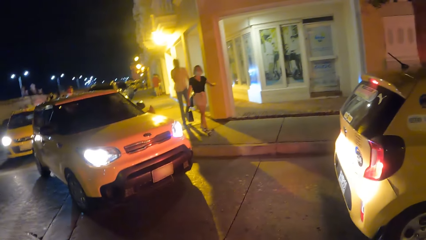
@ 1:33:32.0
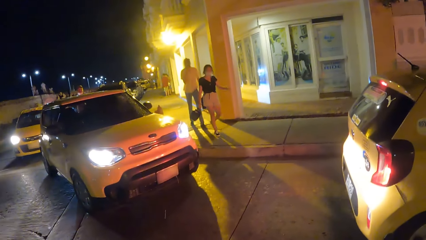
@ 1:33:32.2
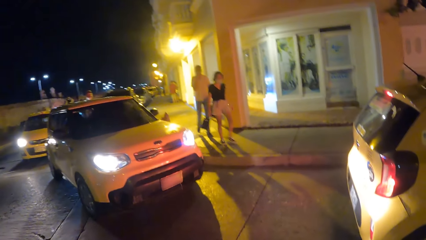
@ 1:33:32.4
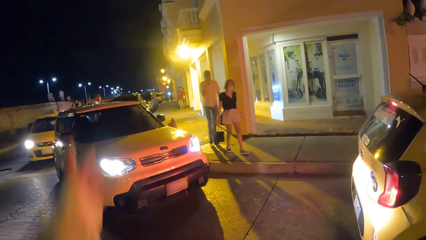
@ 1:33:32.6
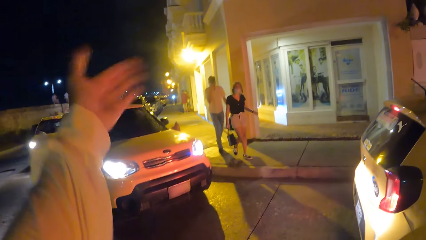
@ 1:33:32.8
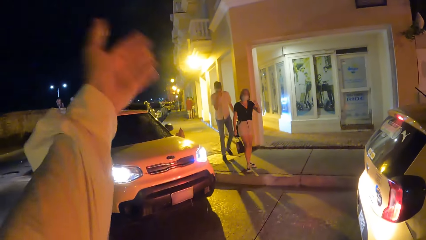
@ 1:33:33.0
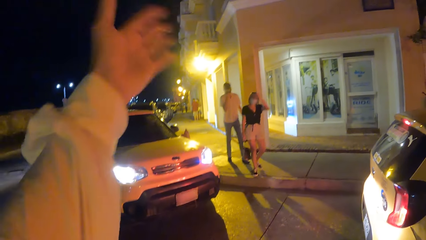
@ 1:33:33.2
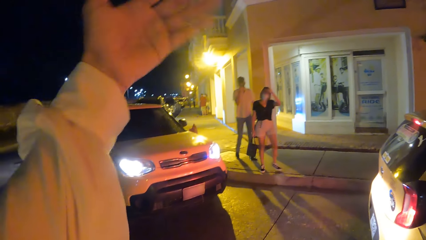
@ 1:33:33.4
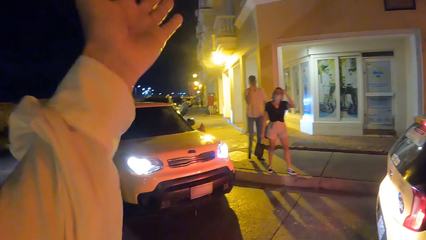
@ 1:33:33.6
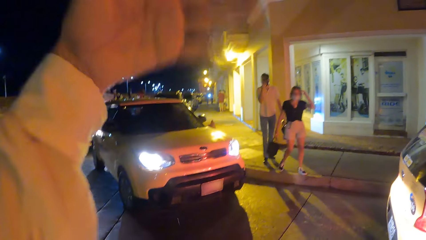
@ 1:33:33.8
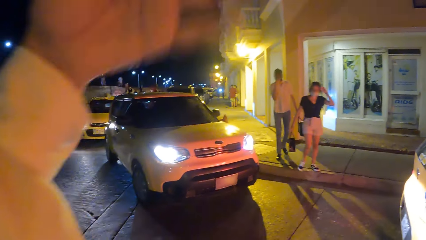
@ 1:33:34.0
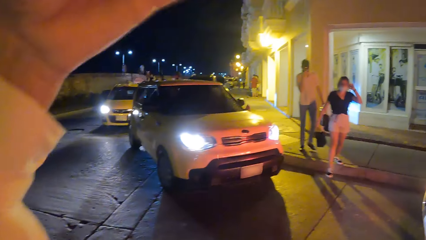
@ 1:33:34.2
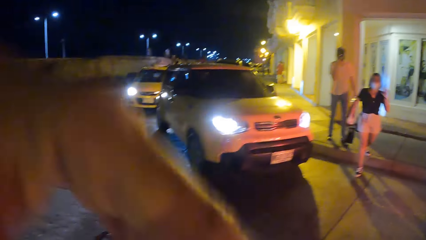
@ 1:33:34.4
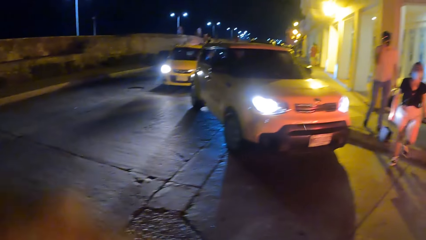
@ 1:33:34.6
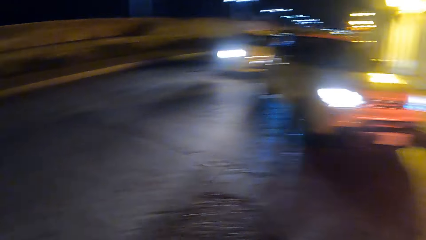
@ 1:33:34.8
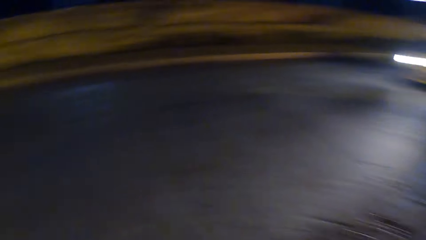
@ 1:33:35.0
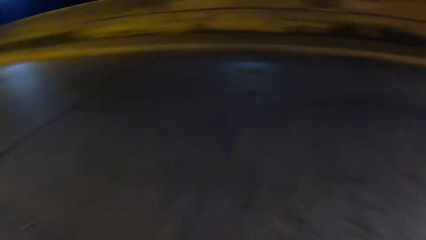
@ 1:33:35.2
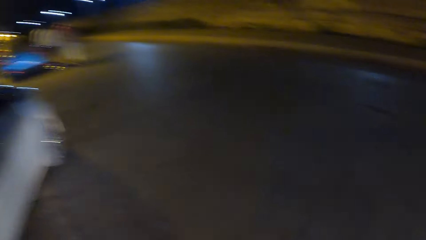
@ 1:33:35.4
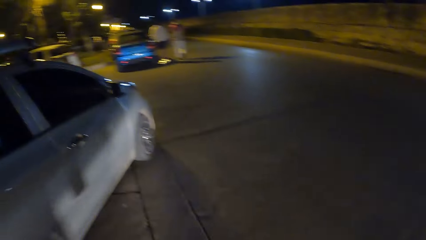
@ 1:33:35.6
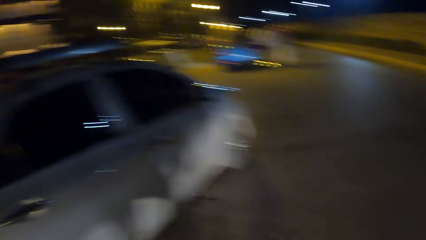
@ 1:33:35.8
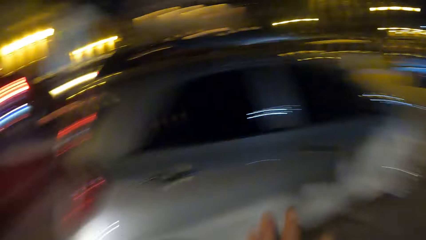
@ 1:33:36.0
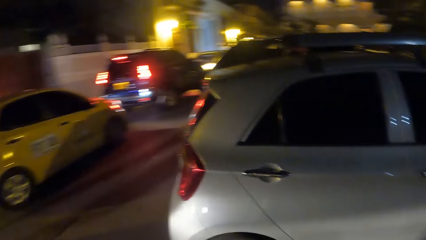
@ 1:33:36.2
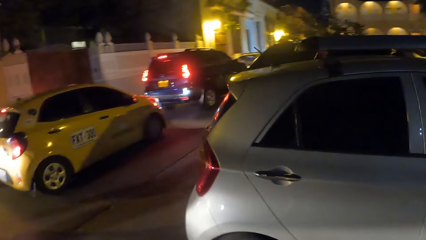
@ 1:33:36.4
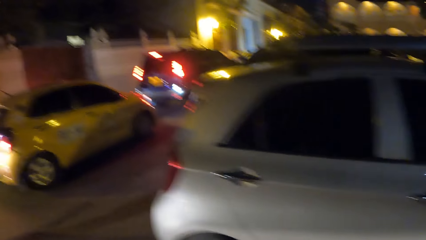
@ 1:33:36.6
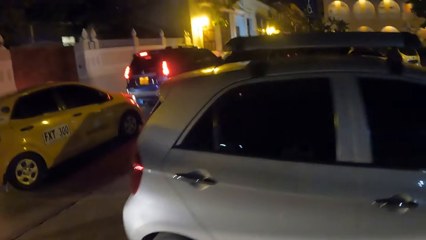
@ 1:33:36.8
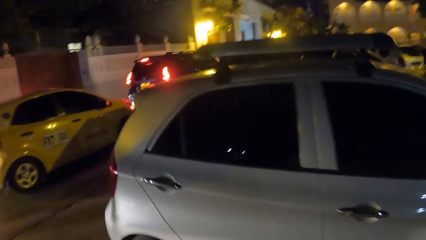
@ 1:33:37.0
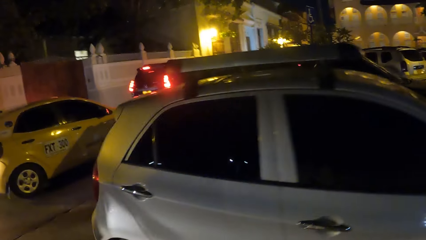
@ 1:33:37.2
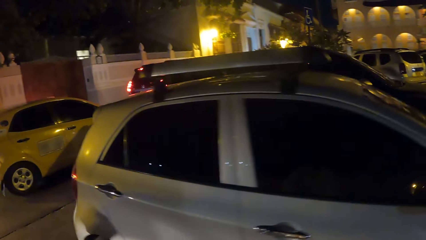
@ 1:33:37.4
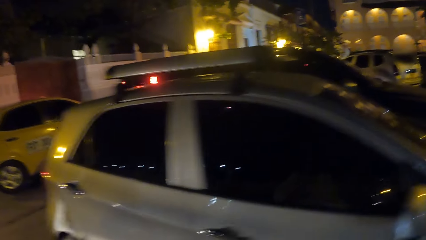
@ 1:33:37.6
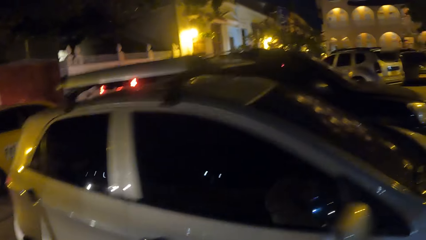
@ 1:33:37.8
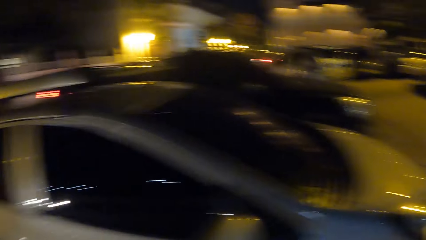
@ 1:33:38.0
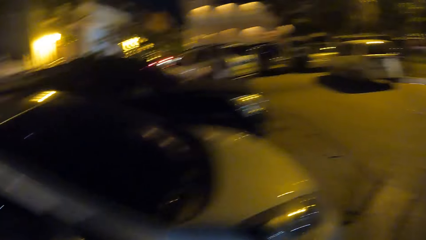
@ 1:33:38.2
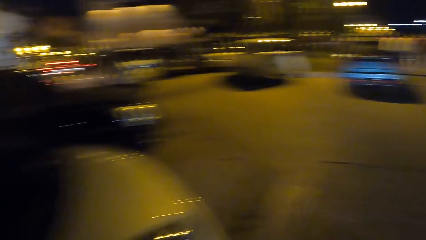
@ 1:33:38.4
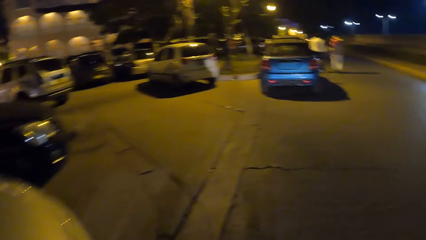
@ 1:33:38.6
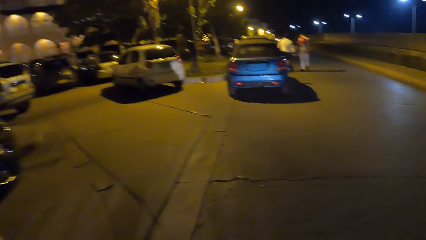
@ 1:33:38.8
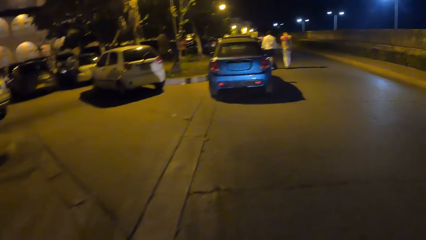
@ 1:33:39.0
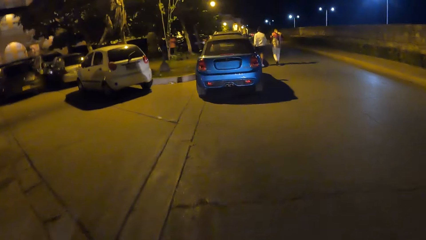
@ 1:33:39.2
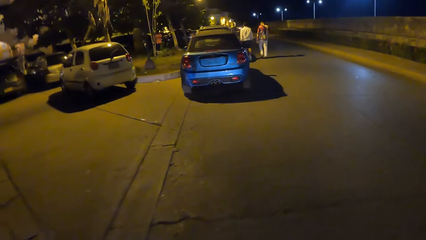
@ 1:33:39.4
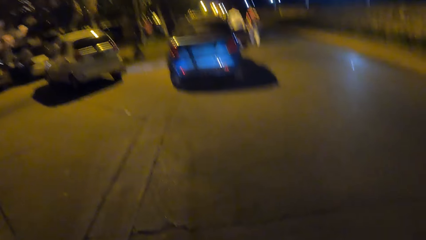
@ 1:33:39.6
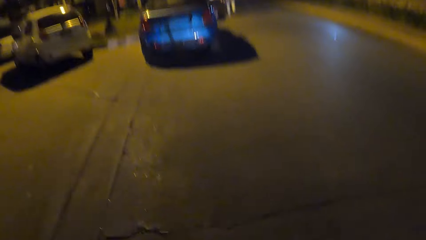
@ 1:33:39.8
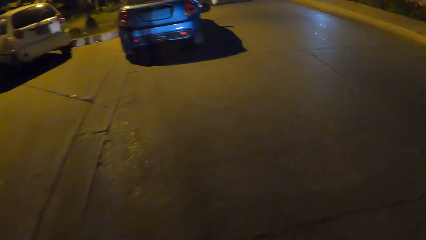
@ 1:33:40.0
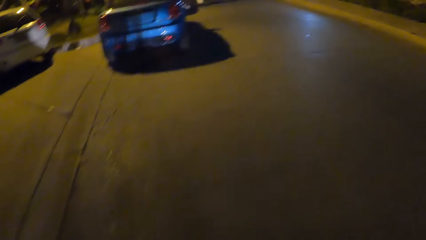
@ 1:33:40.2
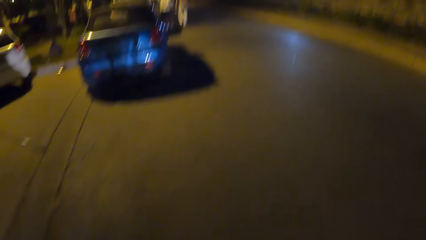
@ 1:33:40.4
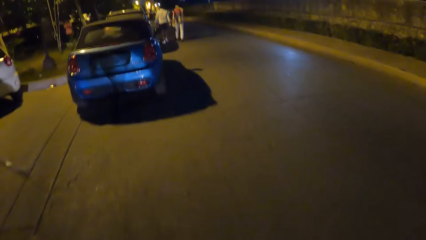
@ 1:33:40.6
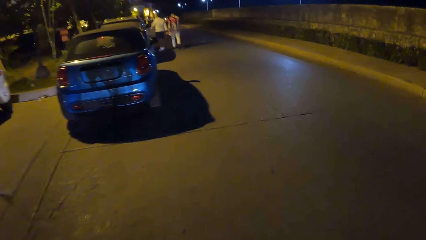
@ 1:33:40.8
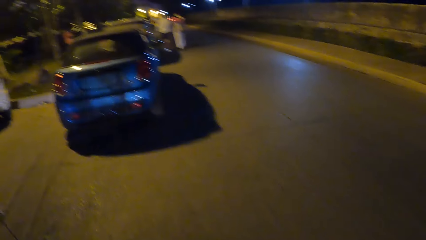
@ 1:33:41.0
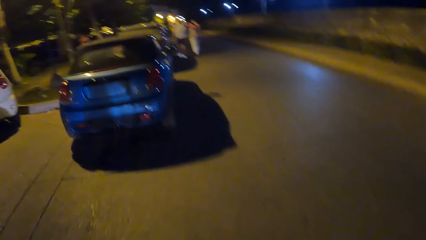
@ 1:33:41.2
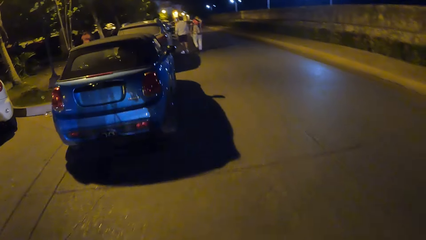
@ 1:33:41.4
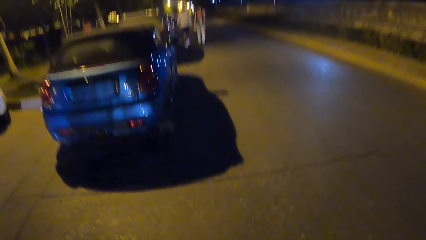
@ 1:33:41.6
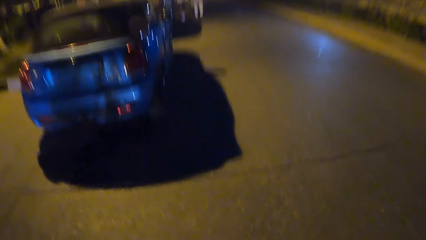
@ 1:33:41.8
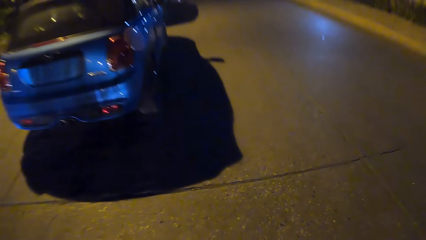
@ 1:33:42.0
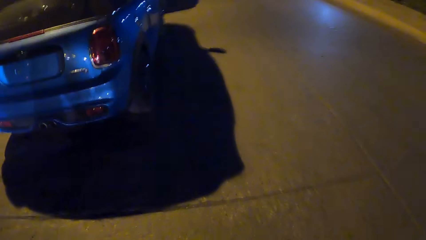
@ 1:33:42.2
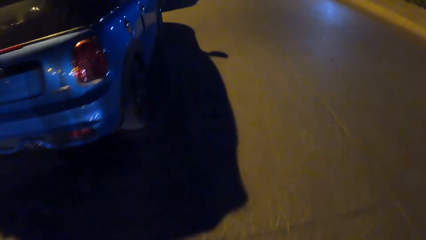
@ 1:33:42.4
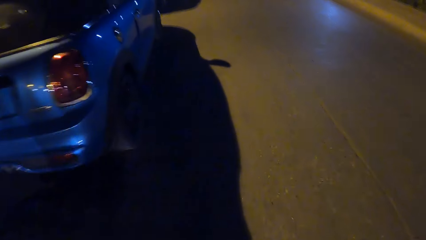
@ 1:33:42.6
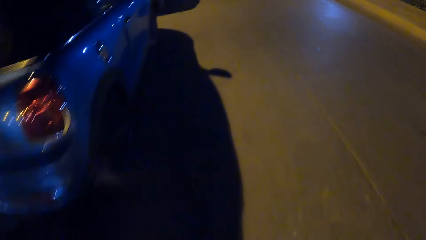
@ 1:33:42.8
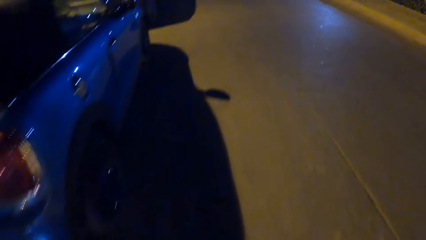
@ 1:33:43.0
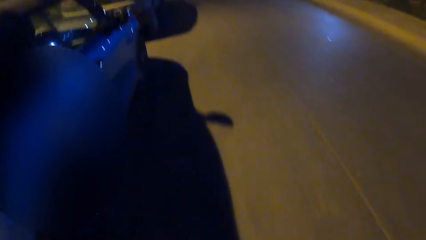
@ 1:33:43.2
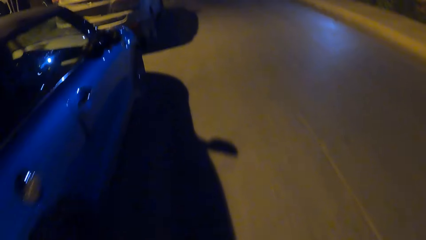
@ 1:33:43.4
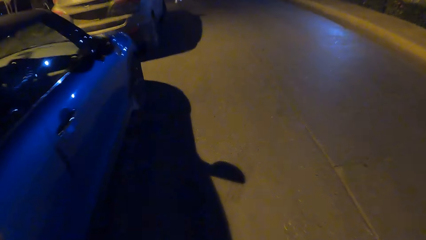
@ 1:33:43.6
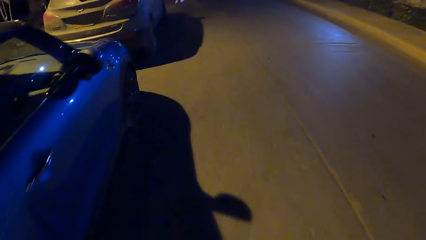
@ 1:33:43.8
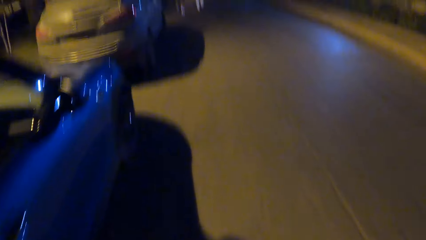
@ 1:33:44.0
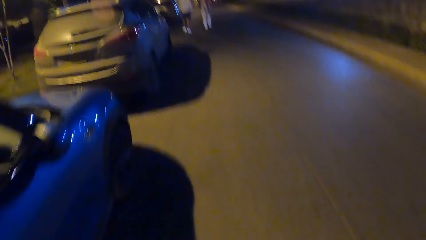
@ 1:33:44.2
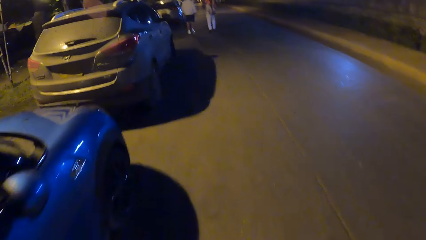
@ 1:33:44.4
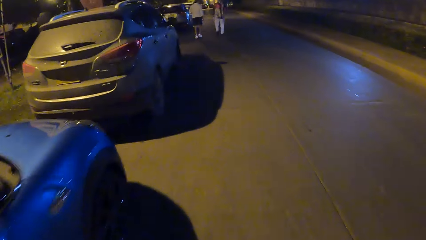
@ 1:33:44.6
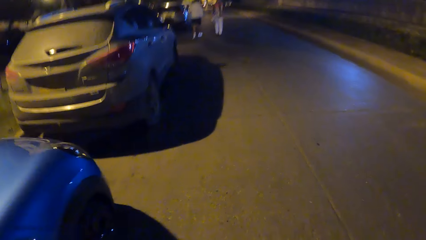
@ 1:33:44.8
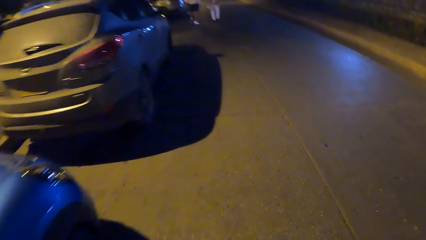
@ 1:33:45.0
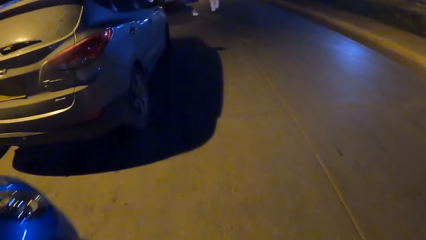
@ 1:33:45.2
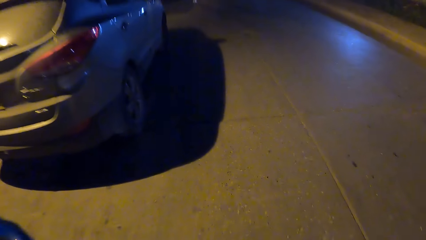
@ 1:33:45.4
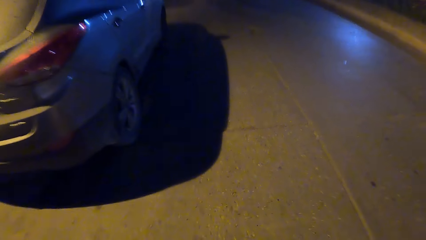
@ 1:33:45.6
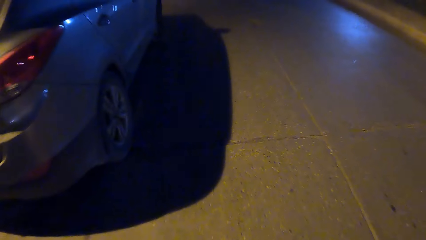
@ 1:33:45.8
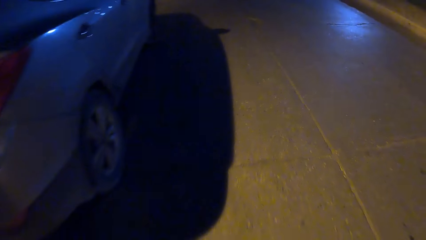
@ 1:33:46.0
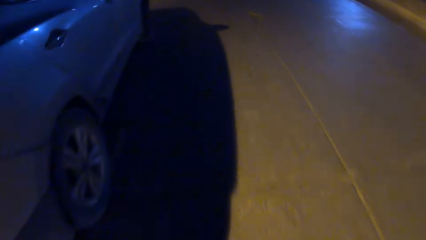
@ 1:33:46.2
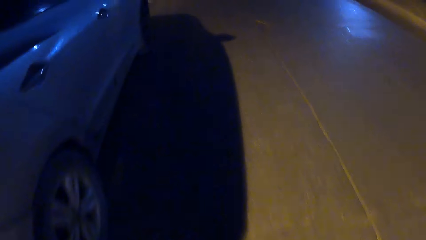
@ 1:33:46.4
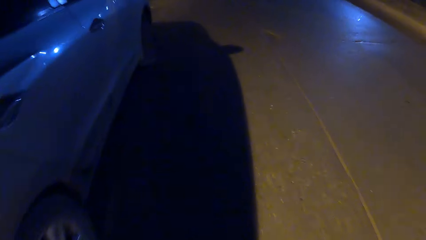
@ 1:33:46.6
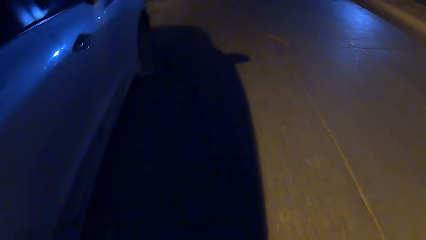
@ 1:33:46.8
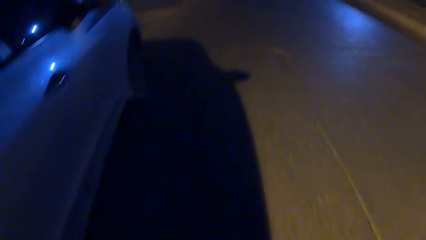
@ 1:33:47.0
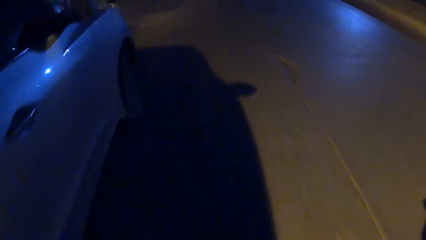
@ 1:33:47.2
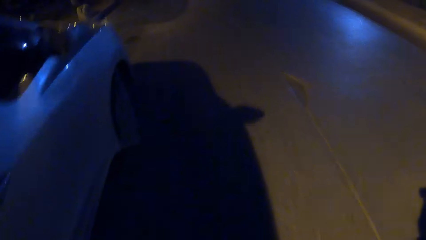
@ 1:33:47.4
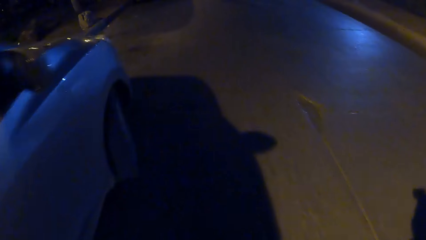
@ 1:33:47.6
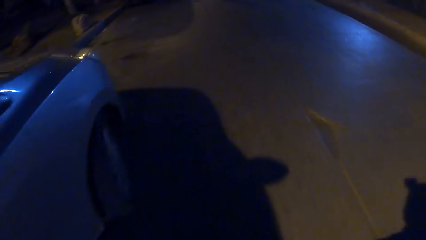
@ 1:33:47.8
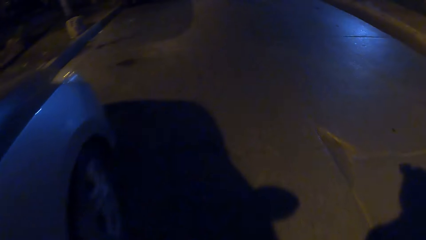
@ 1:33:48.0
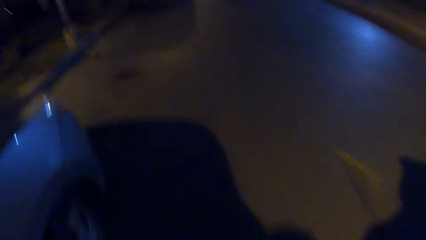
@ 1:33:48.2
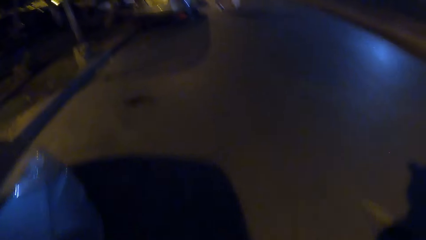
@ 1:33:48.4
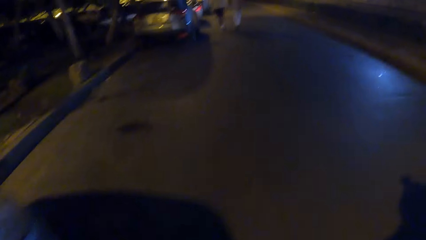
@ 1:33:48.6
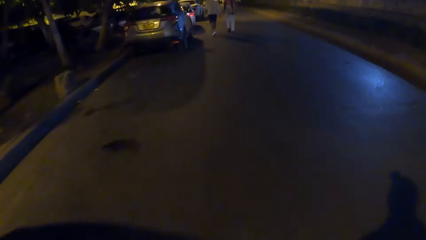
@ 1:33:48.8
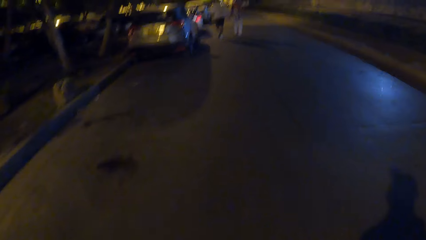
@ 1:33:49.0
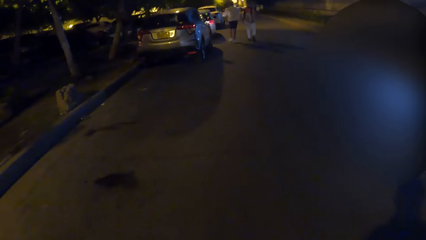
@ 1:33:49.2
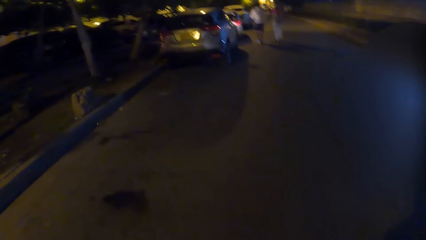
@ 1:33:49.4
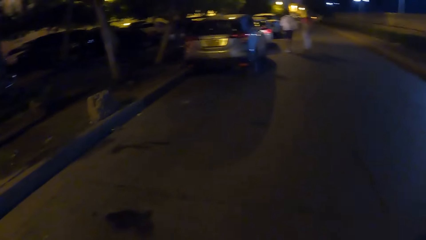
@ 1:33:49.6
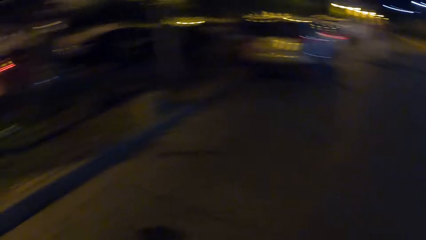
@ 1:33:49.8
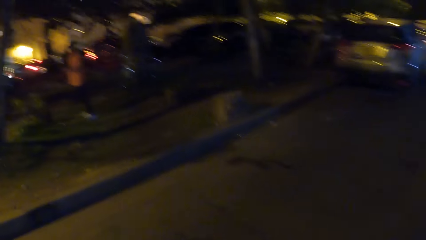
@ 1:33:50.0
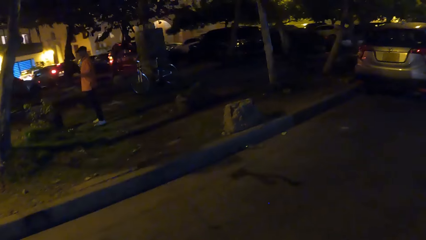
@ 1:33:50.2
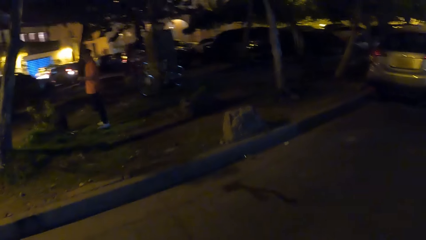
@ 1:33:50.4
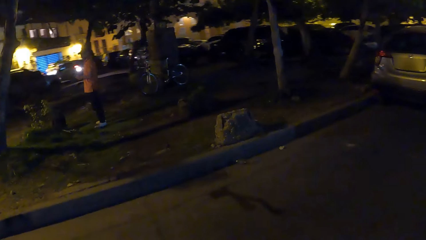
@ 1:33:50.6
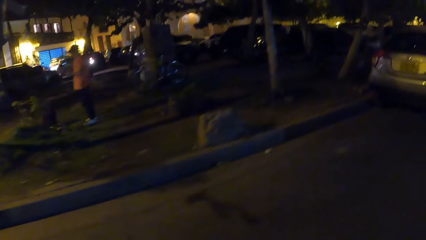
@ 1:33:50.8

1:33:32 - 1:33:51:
The camera wearer gestures with his hand at a woman and a man. He looks around the road. He walks along the road.
